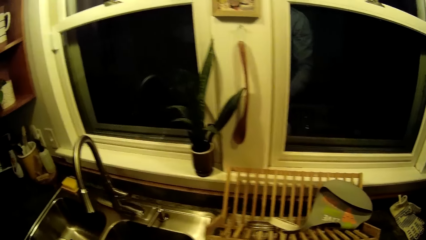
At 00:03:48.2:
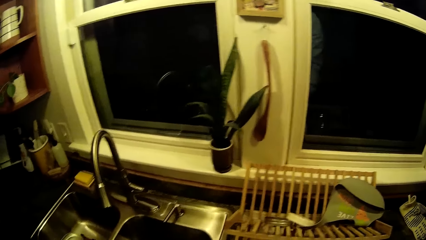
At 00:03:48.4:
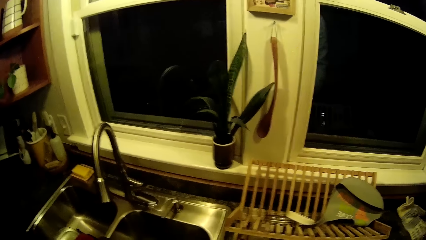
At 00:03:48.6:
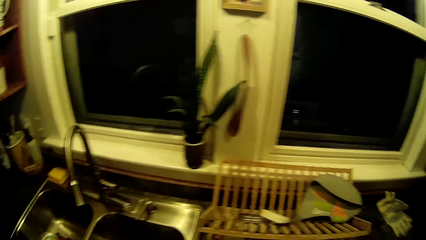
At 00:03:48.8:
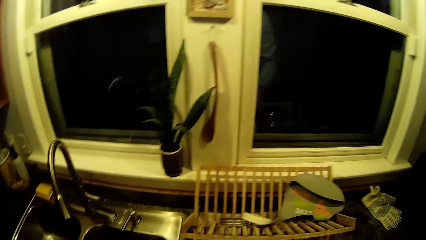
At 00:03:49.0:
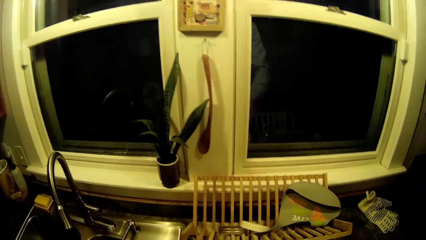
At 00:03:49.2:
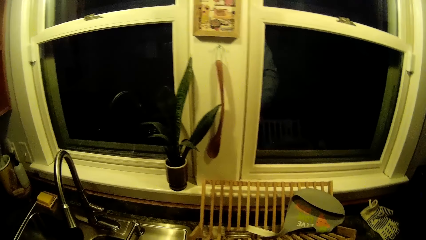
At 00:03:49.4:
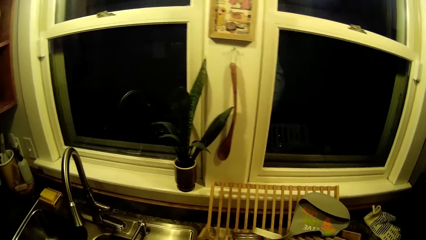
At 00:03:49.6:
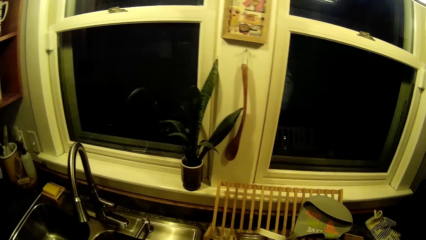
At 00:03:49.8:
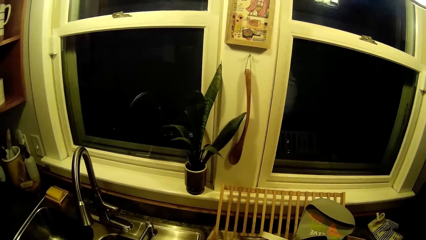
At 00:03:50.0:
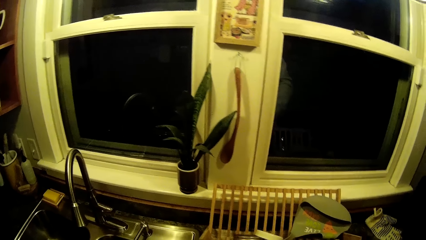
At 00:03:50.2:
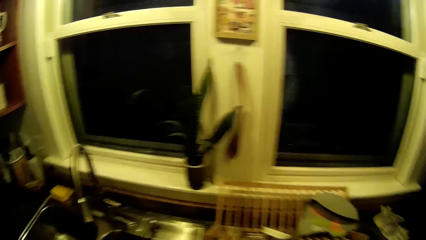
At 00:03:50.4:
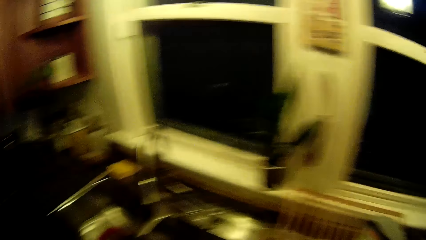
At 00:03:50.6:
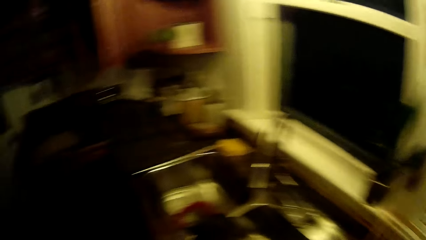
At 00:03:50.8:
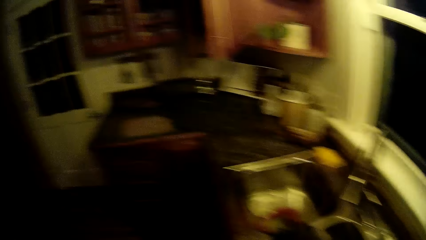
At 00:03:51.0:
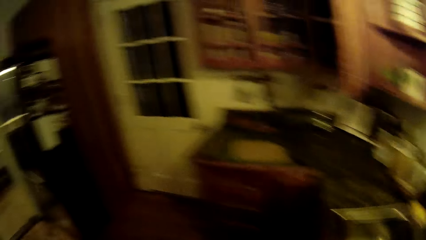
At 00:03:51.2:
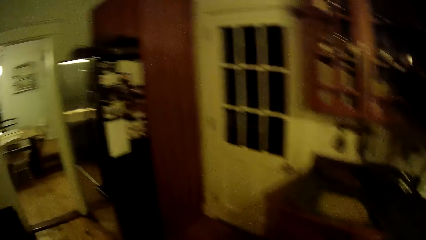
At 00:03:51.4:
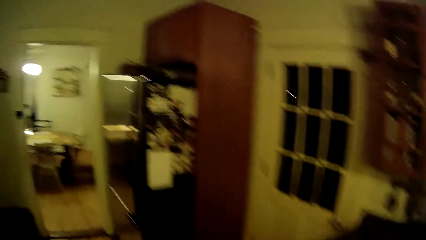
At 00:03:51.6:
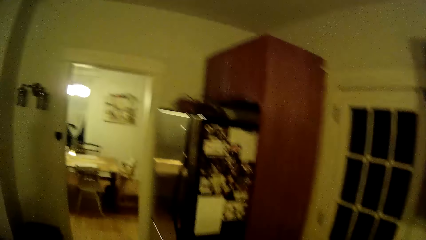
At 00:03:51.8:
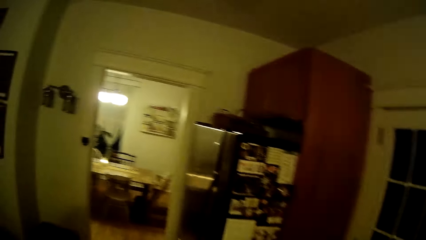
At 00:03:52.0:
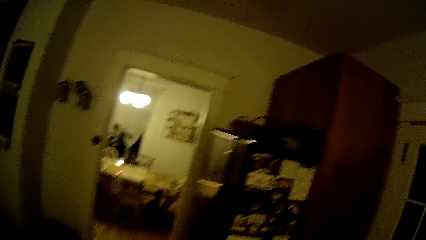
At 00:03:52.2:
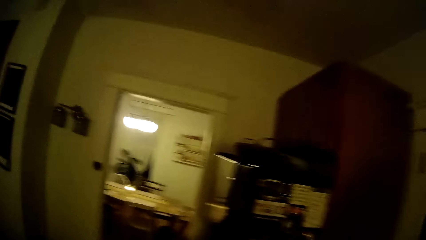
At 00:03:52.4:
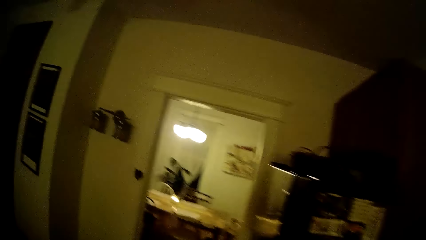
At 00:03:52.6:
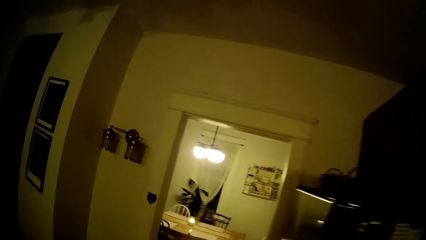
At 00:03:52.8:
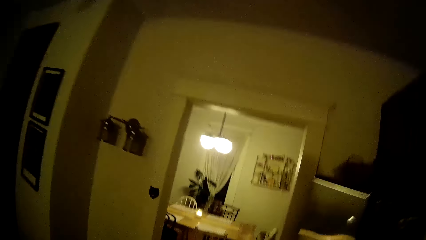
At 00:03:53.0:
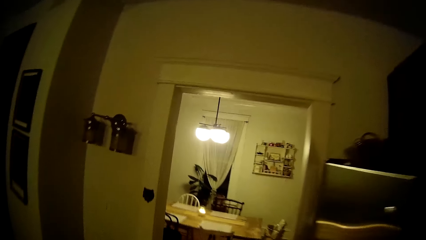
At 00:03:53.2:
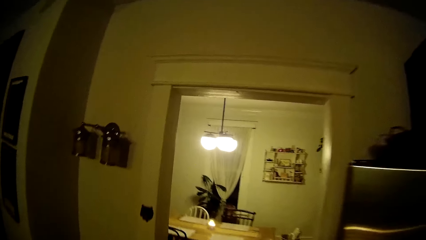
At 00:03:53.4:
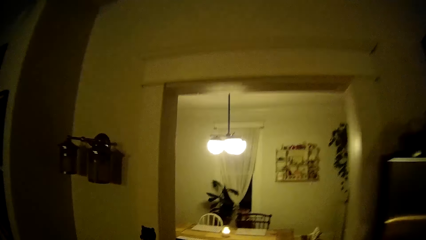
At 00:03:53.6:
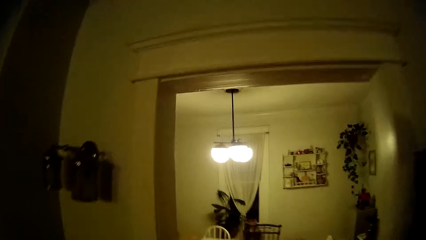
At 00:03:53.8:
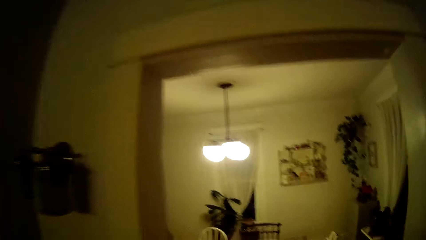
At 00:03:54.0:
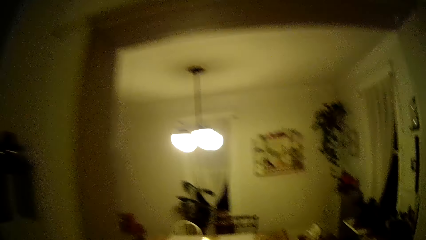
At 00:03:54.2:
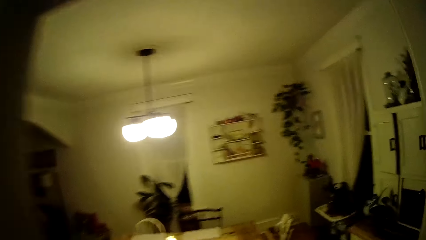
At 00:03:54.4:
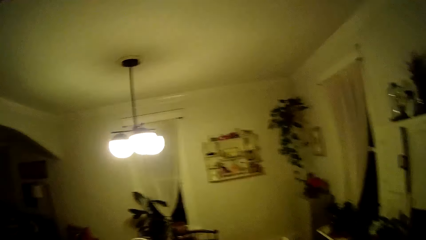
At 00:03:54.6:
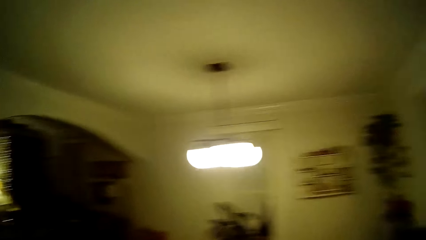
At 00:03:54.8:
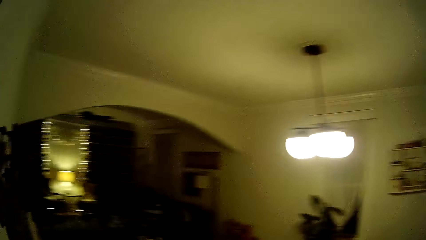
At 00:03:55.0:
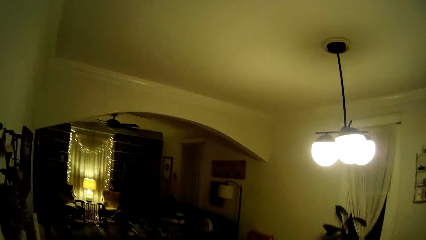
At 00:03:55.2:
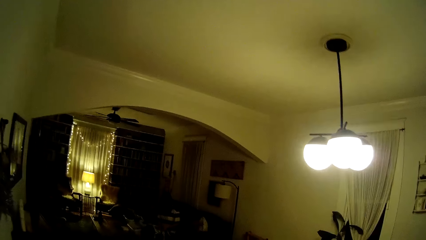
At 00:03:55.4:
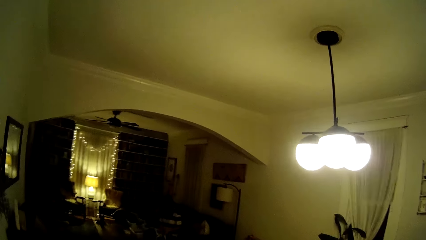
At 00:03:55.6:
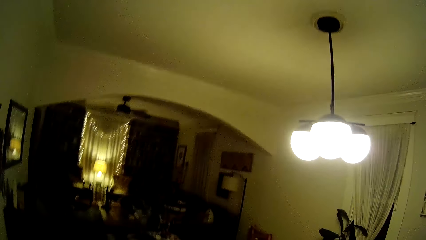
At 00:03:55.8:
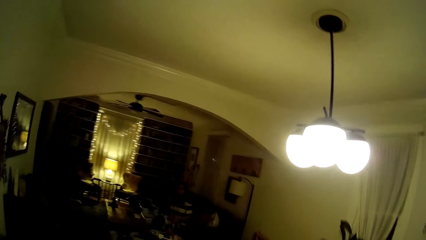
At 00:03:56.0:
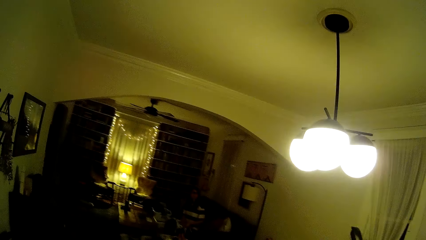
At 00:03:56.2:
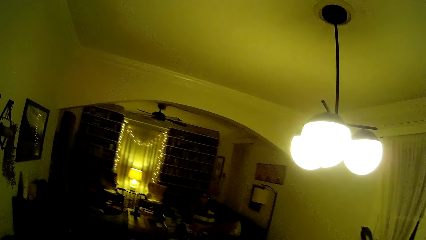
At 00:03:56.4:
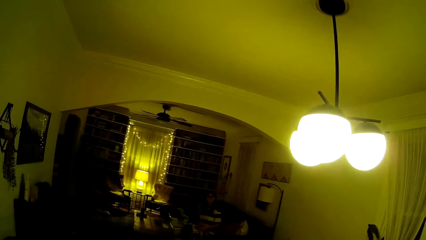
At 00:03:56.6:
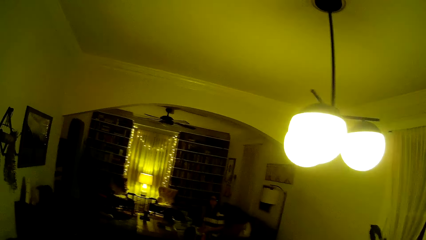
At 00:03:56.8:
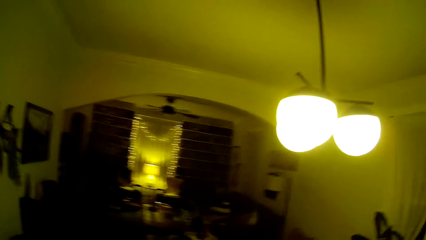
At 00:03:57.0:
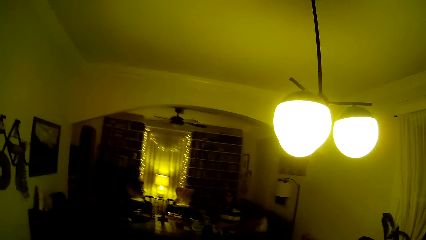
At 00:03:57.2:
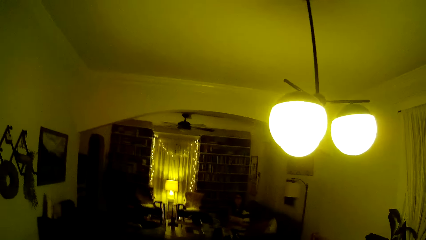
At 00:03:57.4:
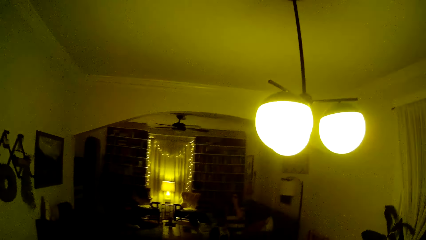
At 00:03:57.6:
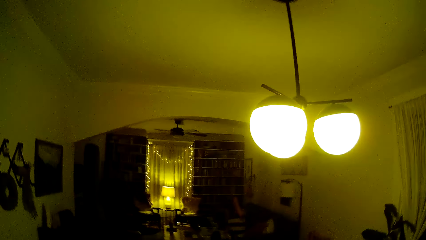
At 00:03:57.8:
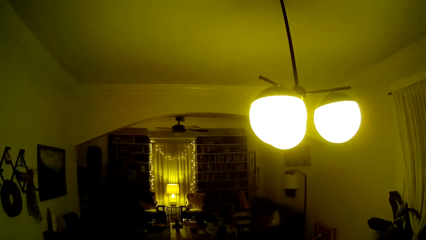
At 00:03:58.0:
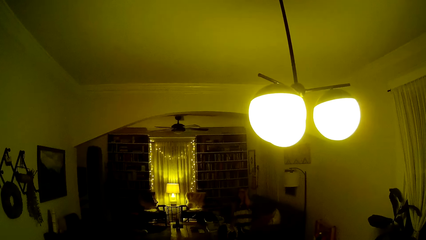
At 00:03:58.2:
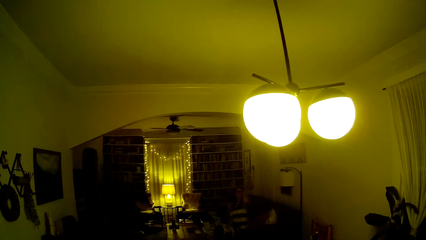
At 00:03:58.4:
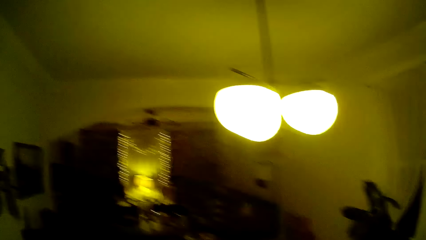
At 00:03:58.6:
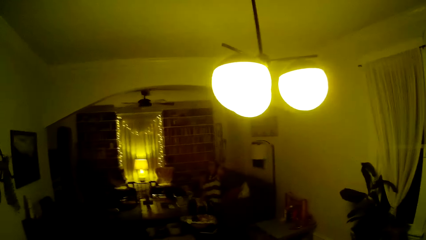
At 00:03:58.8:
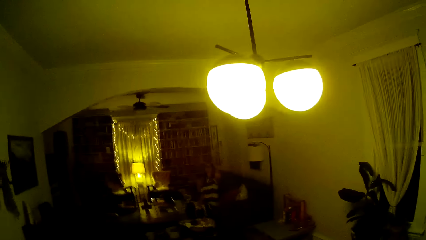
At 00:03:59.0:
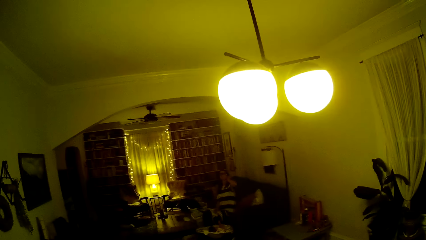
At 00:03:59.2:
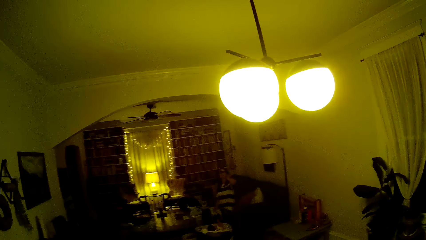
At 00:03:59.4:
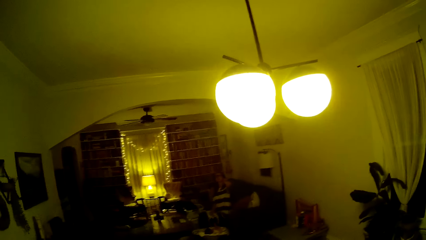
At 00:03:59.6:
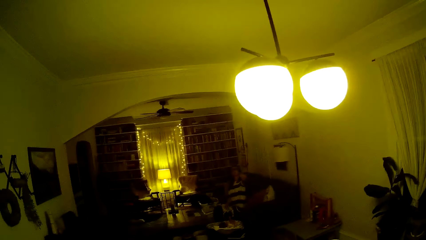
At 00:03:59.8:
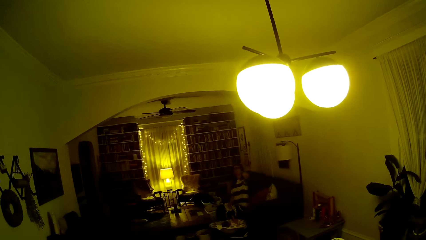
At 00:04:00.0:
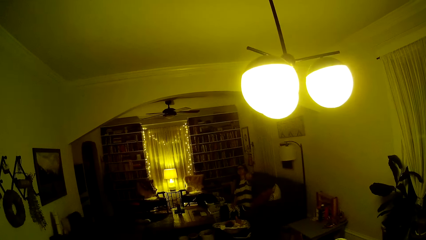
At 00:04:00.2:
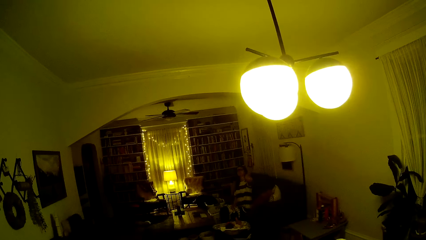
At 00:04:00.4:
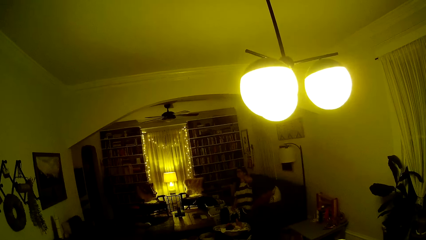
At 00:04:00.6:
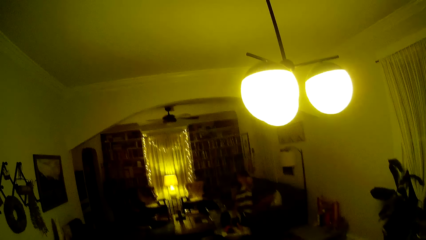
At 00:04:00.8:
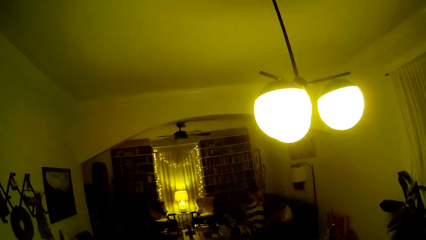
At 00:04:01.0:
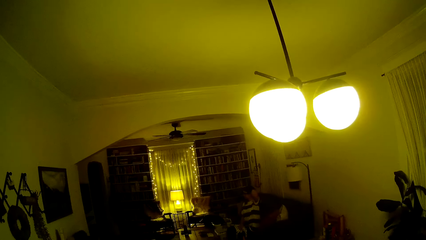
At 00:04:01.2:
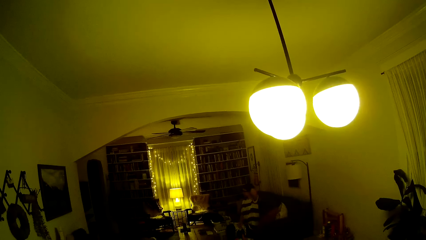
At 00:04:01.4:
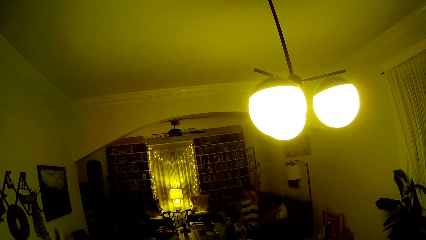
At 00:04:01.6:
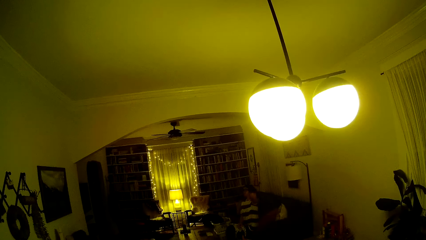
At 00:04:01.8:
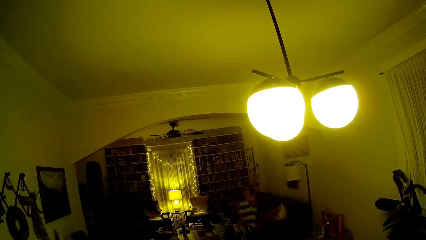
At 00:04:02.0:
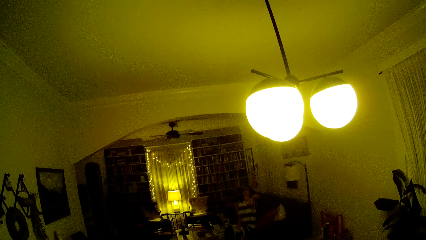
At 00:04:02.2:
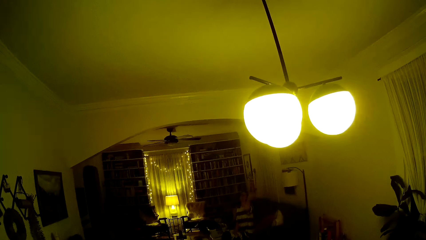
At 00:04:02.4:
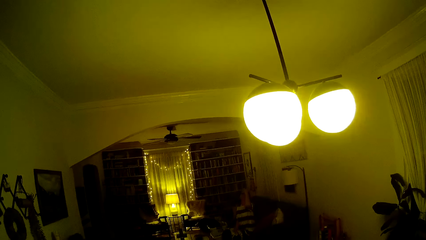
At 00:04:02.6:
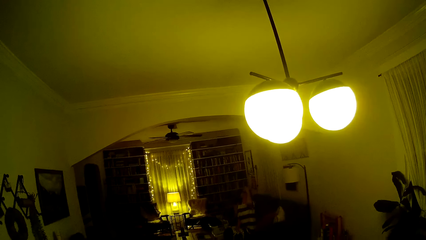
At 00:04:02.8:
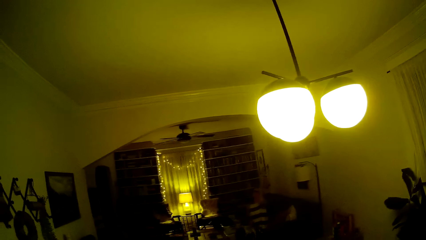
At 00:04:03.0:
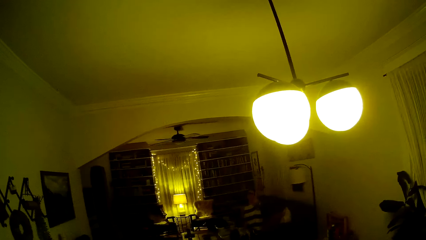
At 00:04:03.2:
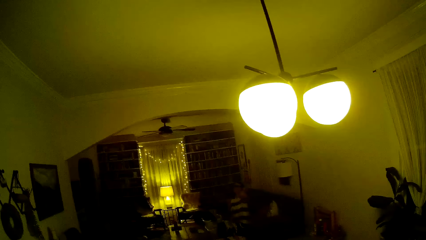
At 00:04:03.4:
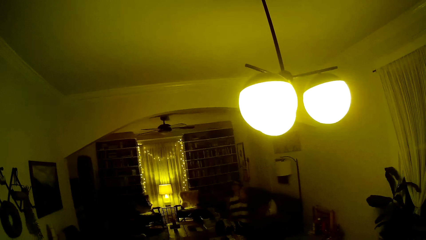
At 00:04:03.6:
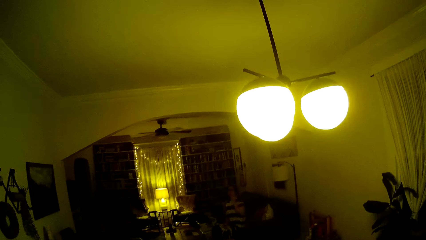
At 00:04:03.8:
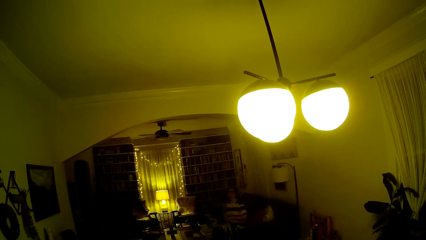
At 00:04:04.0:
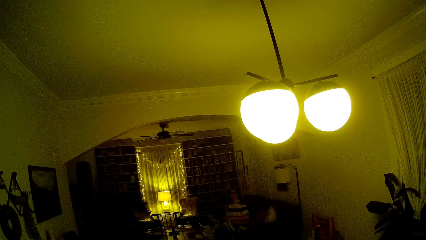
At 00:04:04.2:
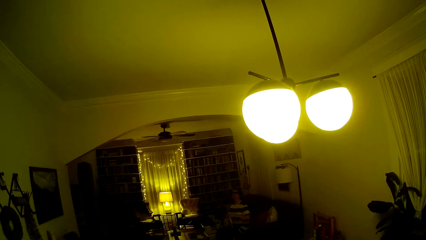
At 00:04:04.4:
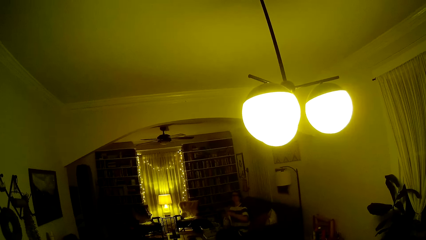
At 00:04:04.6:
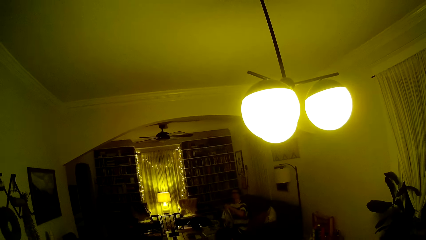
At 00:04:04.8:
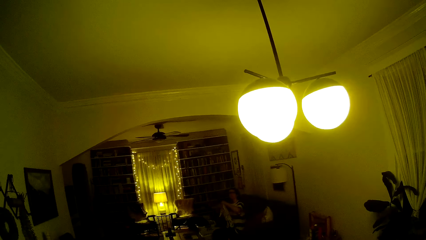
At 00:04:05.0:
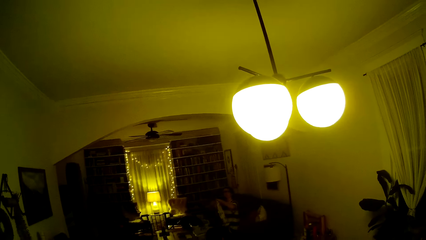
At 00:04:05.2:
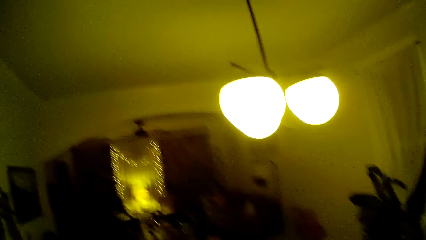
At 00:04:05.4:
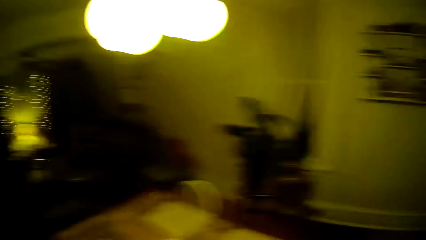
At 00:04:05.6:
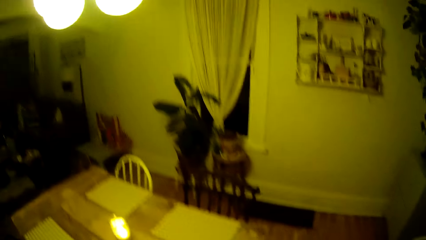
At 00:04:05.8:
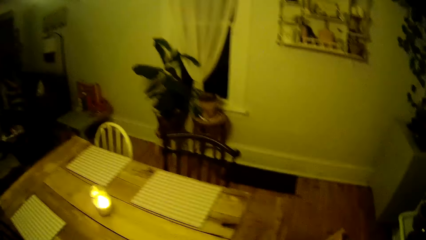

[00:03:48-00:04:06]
The camera wearer looks around. They walk around. They talk to a lady. They look at the lady. They talk to the lady. The lady talks to the camera wearer. The camera wearer talks to the lady.
